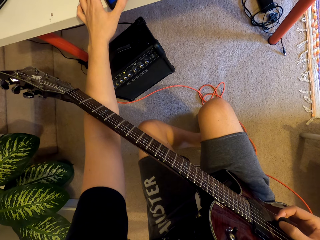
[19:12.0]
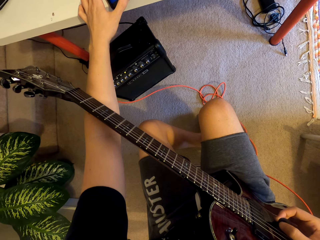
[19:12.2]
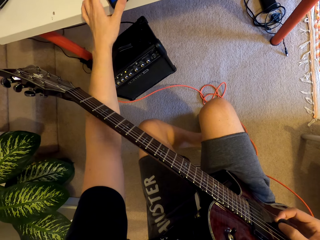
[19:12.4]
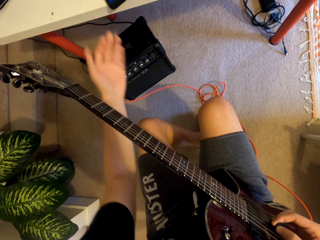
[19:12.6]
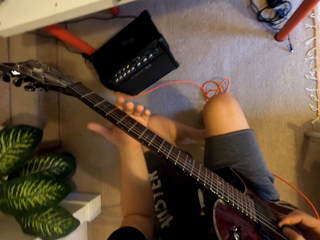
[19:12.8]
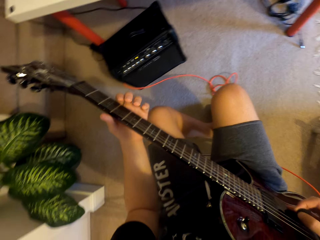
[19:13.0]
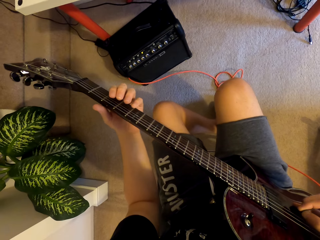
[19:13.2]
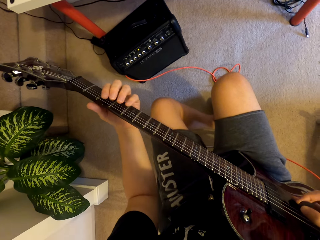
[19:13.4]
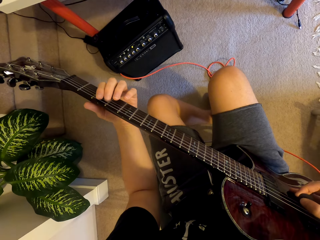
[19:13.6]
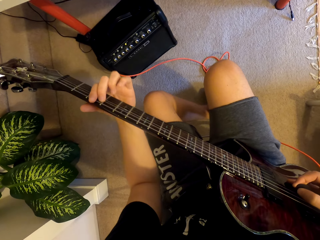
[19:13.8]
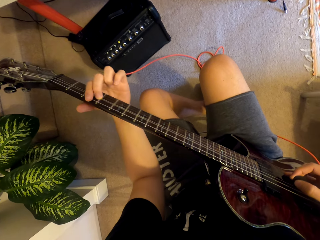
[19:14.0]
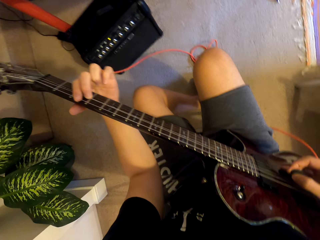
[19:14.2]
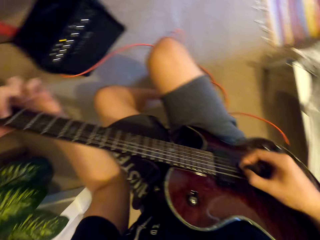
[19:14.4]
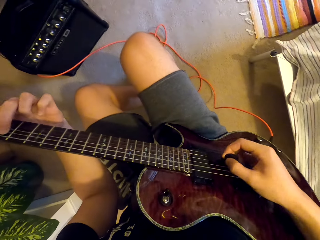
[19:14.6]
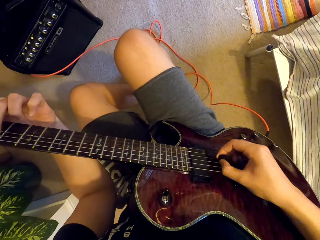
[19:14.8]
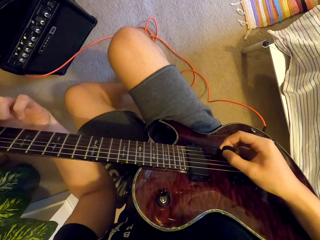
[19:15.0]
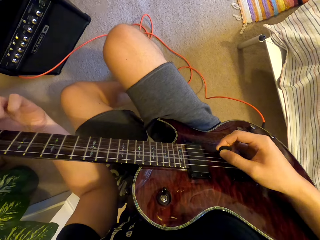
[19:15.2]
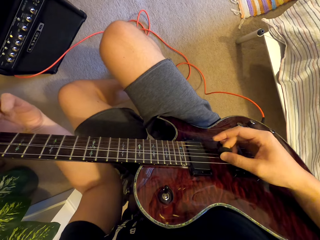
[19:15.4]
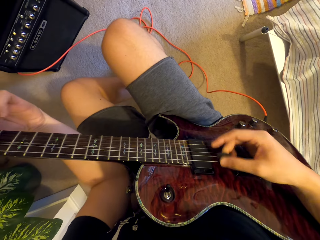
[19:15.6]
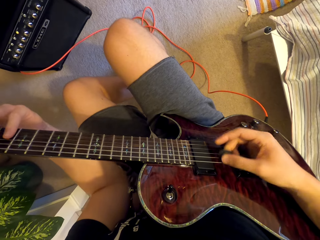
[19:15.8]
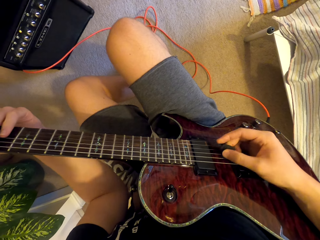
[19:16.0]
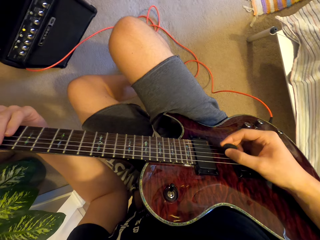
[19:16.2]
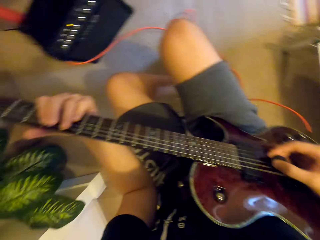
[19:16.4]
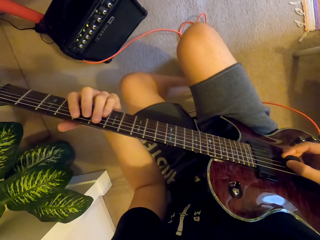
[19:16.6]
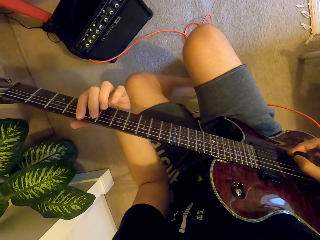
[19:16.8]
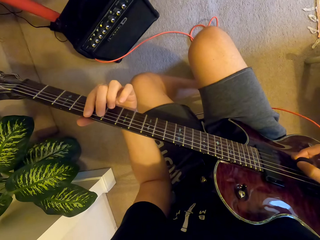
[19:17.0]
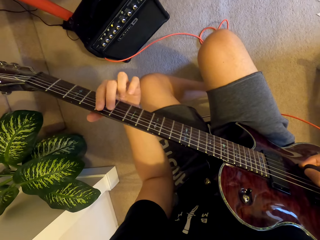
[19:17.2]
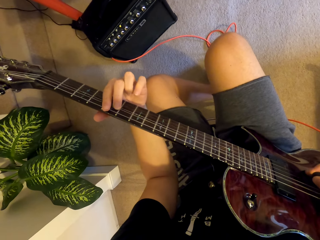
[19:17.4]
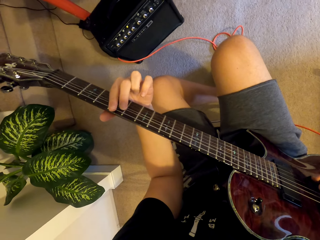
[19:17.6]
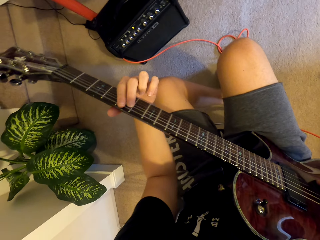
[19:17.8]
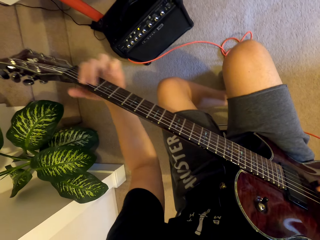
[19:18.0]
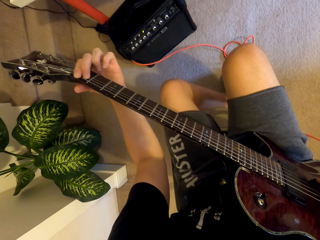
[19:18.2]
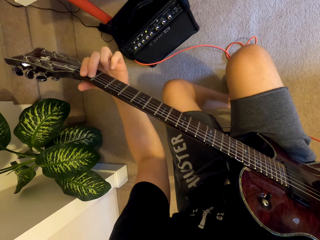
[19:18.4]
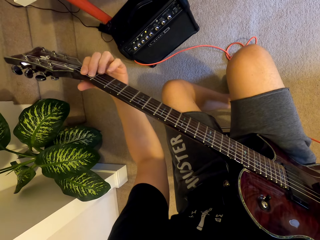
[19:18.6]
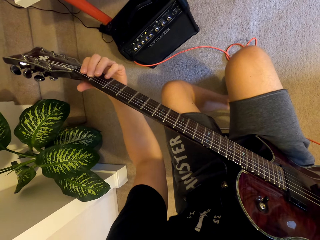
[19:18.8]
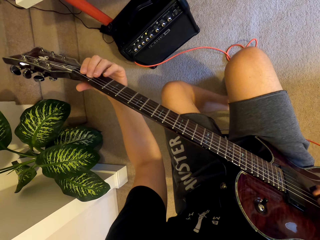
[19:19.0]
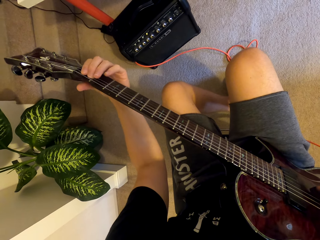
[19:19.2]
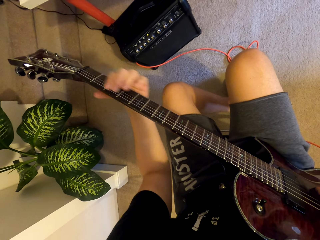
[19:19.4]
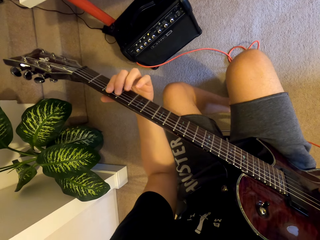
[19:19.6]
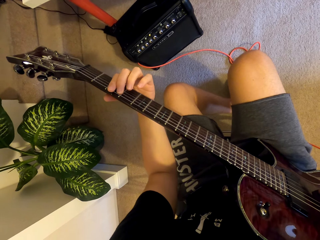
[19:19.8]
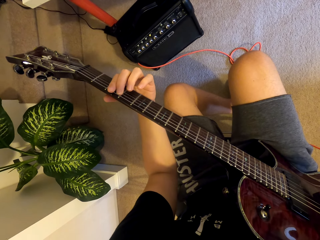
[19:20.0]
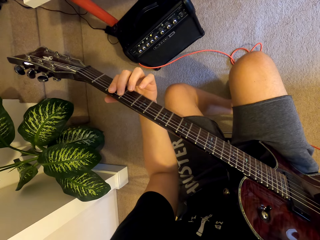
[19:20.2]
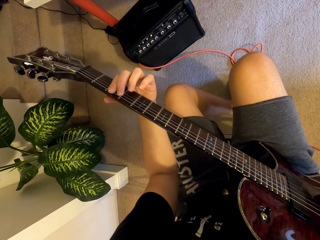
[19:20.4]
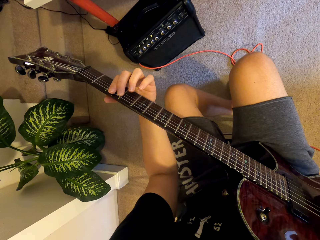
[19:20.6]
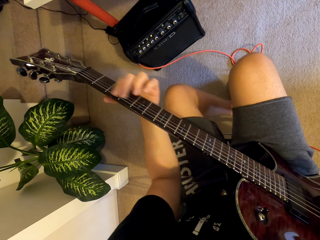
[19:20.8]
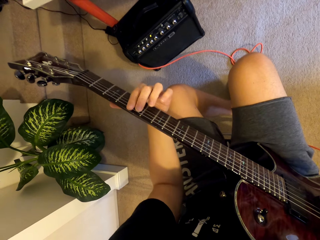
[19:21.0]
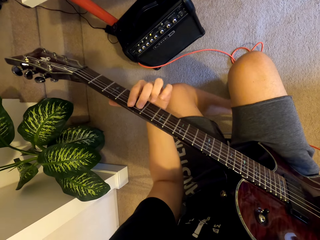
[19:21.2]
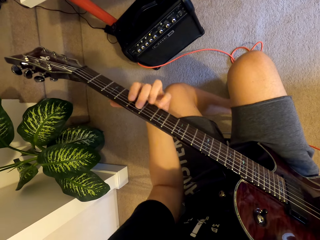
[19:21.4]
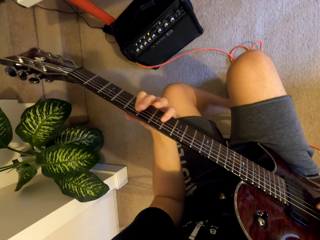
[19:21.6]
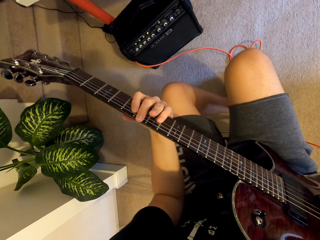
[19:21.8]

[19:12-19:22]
The camera wearer holds the guitar. They play the guitar with both hands.

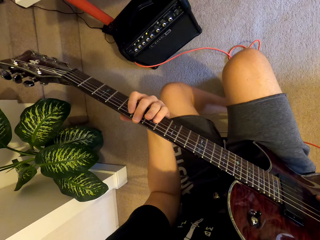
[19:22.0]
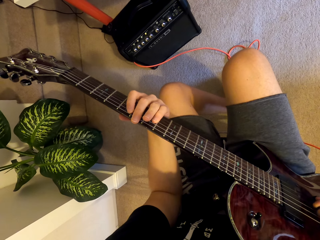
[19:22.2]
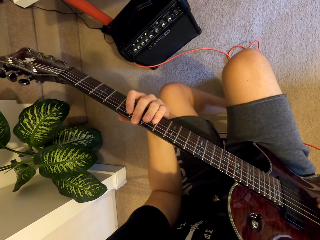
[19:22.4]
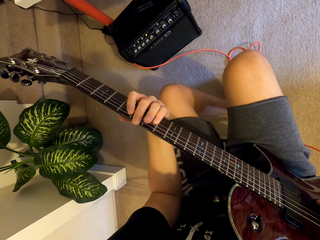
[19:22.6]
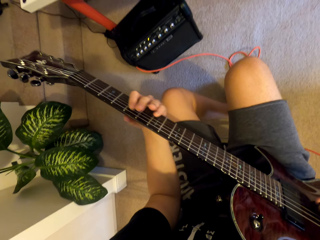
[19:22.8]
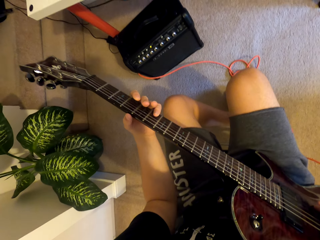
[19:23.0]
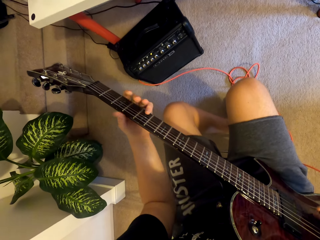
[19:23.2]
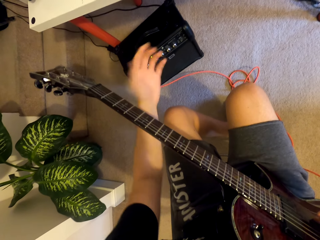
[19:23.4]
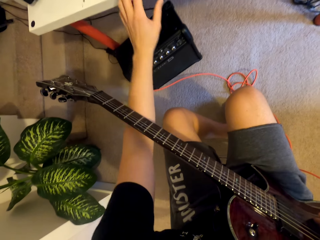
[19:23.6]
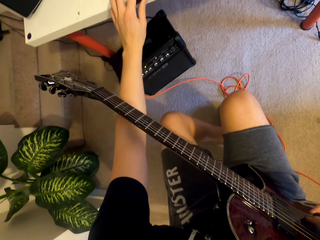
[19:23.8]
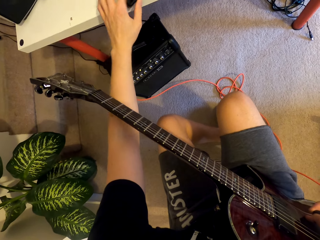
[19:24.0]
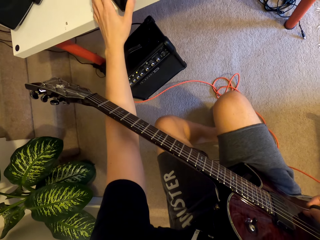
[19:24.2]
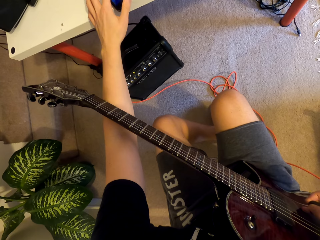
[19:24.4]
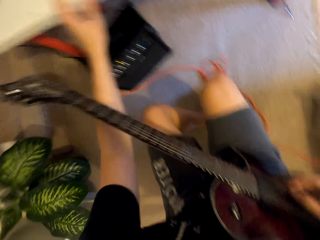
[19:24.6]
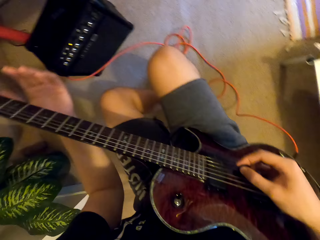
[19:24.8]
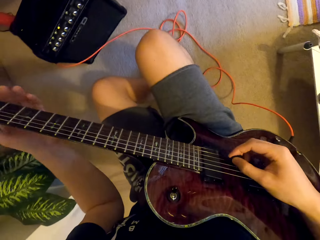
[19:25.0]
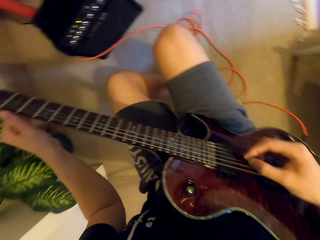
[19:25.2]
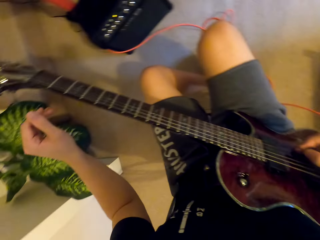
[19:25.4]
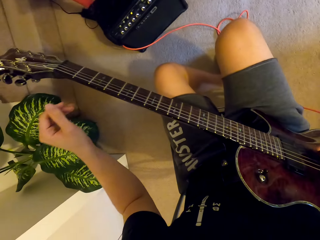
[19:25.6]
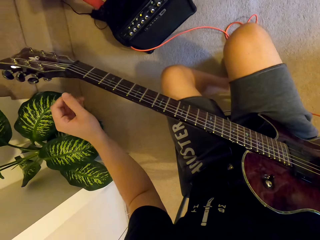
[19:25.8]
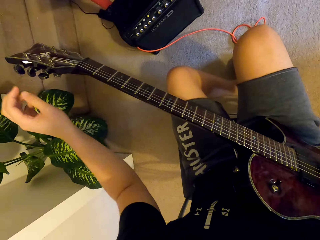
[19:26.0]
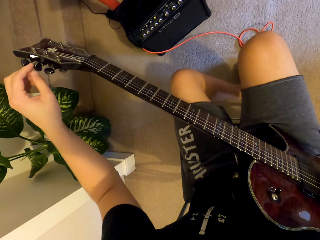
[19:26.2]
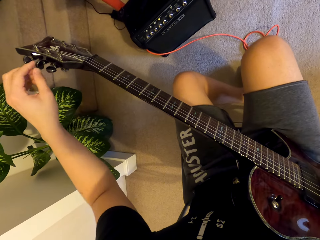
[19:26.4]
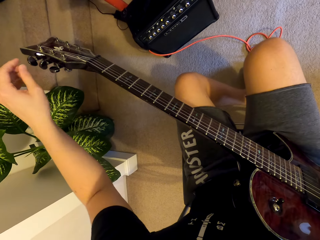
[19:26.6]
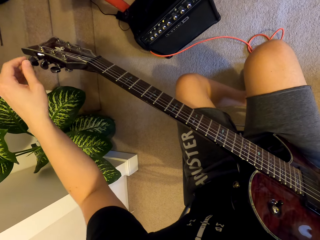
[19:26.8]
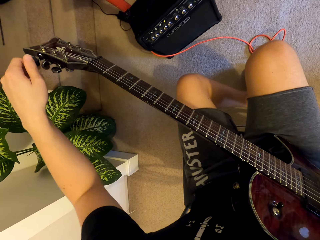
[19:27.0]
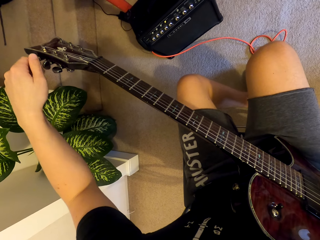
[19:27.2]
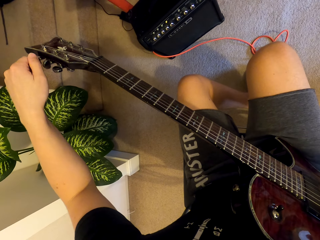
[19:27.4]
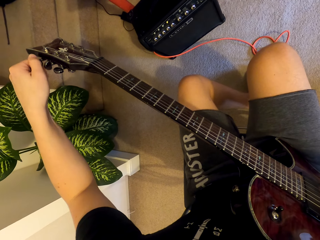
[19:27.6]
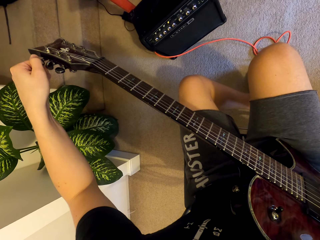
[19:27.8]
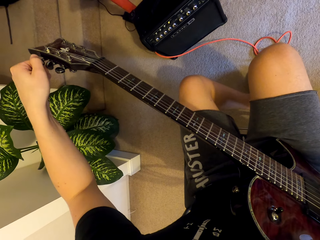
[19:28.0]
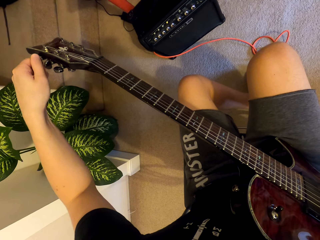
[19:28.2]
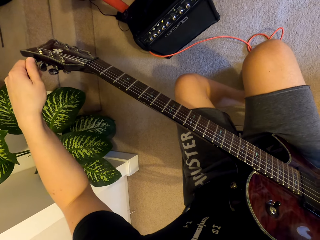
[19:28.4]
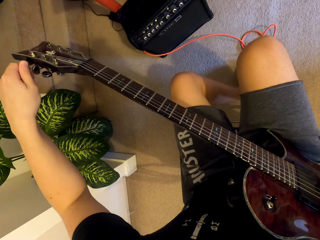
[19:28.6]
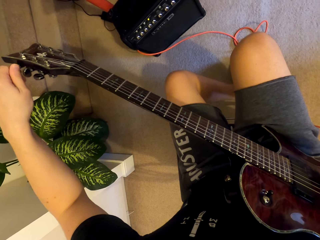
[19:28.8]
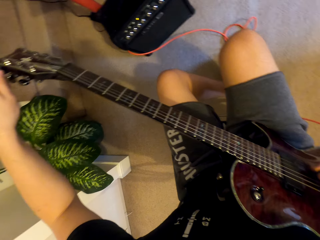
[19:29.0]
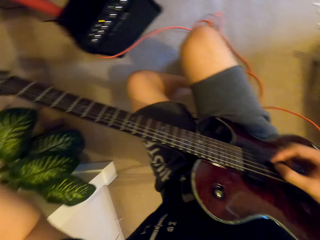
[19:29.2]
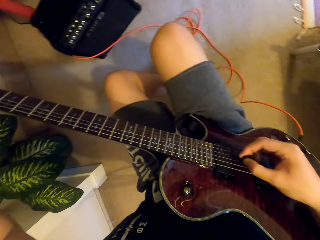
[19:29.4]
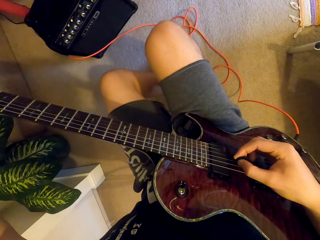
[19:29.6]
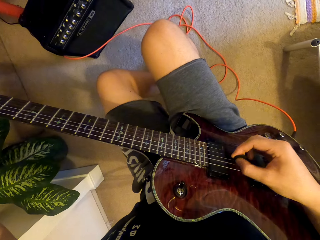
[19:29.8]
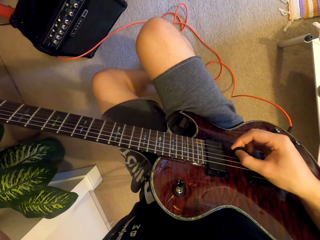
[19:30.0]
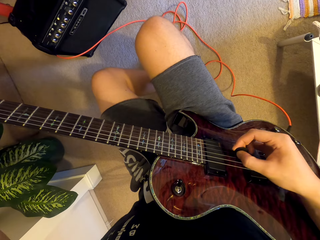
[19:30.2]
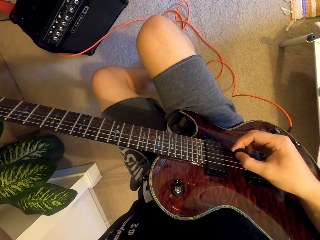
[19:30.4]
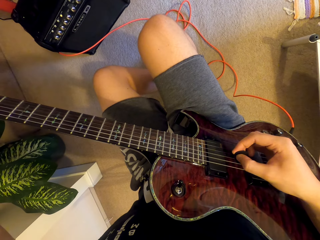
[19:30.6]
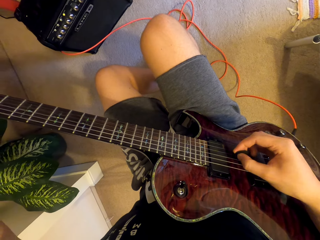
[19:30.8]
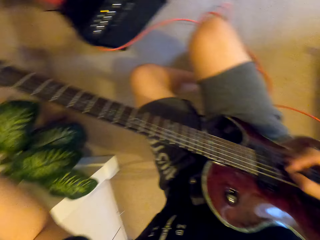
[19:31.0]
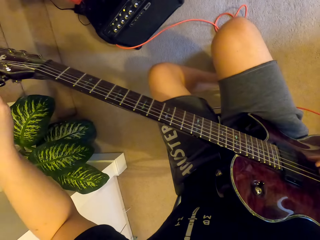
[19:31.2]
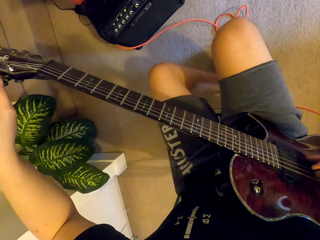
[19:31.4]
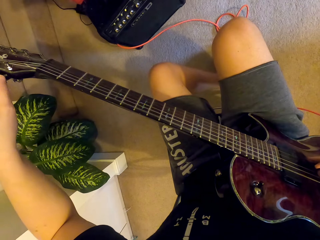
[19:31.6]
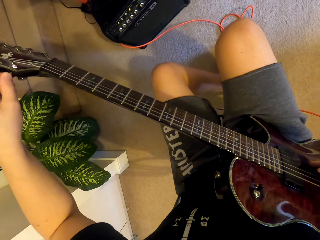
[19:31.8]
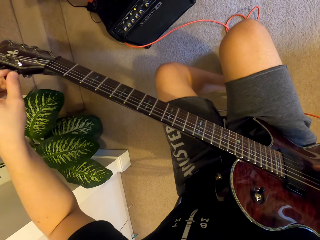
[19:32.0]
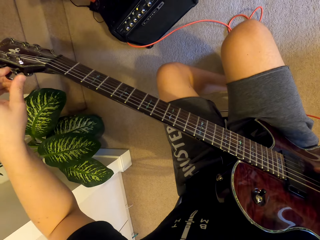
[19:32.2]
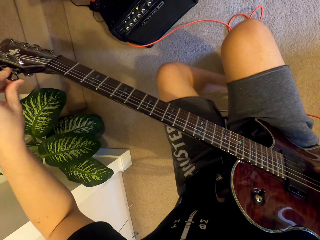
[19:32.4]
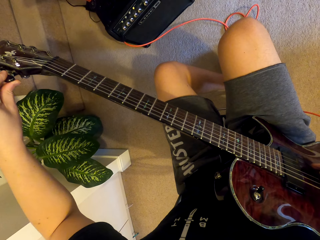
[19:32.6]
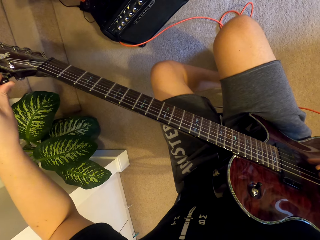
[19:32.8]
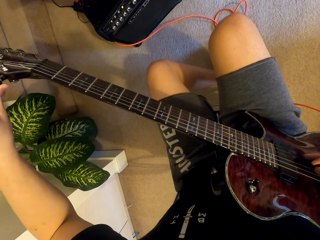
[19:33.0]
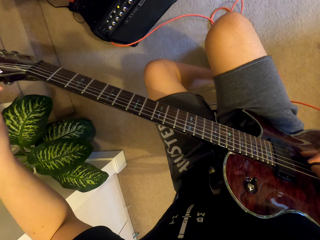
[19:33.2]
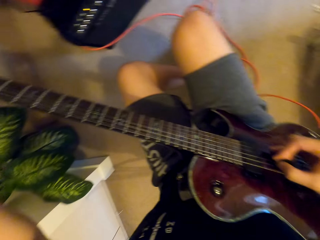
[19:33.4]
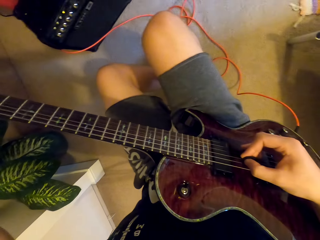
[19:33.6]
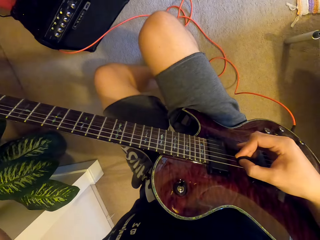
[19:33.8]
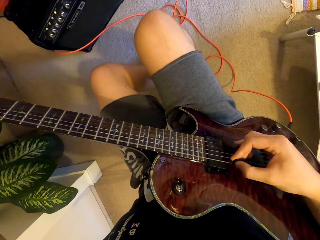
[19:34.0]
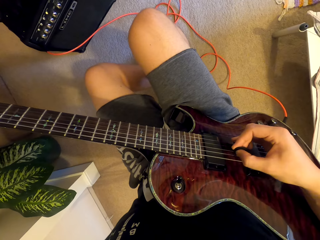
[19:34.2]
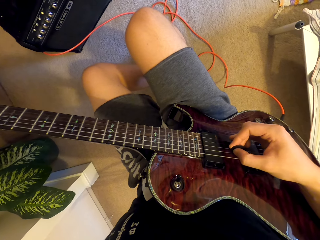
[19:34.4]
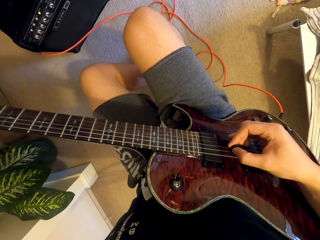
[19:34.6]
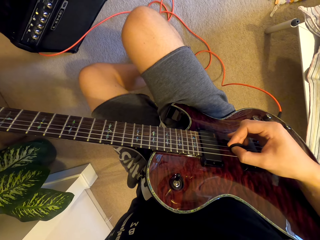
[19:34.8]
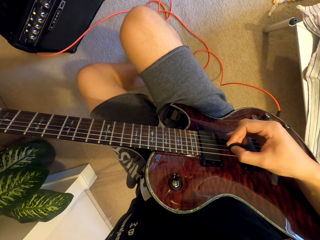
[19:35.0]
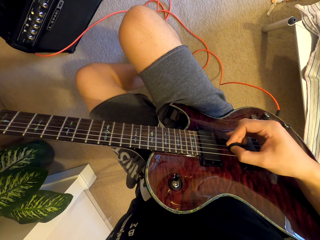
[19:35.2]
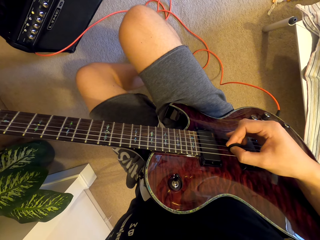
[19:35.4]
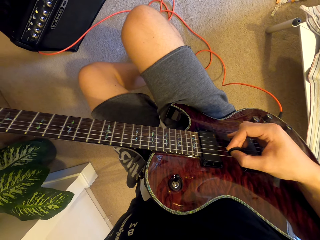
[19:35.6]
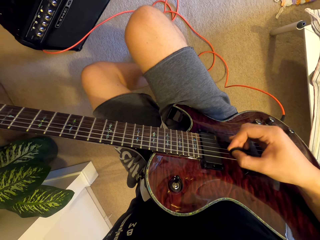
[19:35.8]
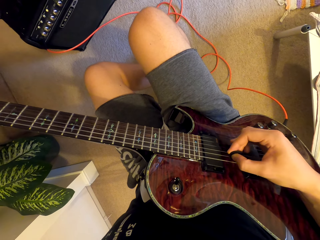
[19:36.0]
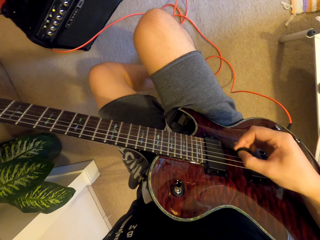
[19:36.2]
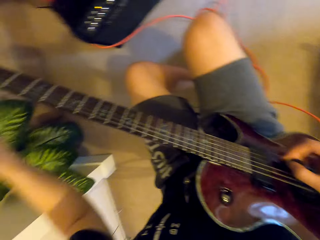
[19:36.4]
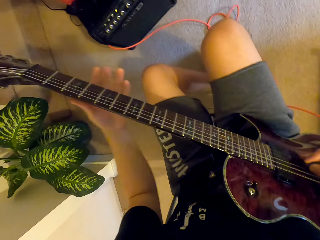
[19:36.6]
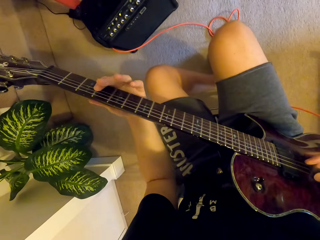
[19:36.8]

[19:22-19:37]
The camera wearer pulls his hand off the guitar. He taps on the phone's screen. He operates the phone. He pulls his hand off the phone. He plays the guitar with a plectrum. He holds the guitar. He lets go of the guitar's neck. He plays the guitar. He rotates the tuning peg. He plays the guitar with the plectrum. He rotates the tuning peg. He plays the guitar with the plectrum.
